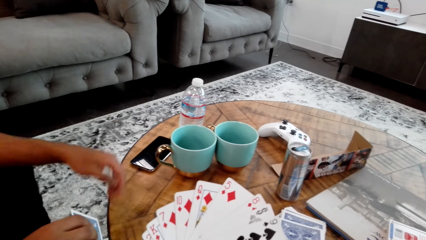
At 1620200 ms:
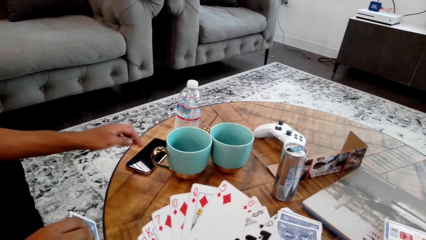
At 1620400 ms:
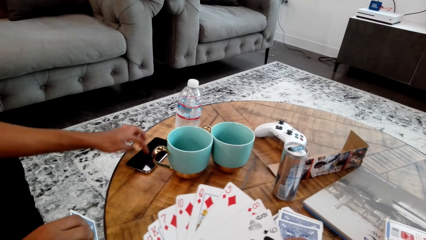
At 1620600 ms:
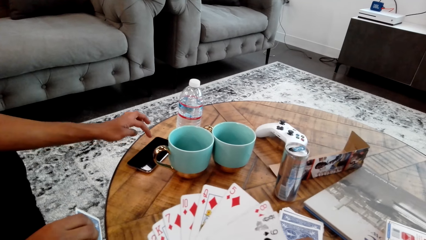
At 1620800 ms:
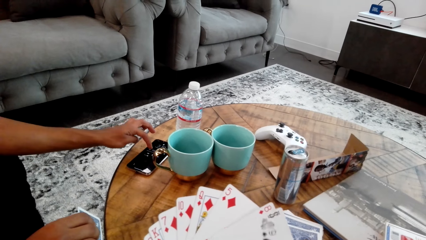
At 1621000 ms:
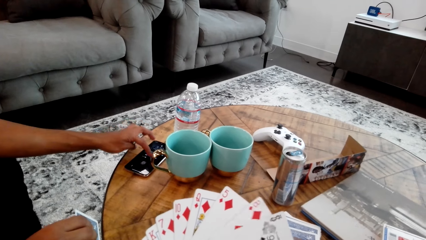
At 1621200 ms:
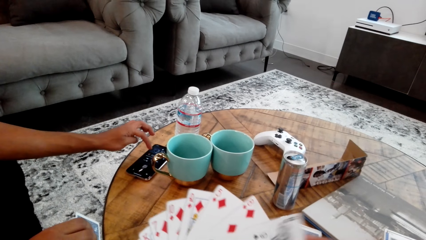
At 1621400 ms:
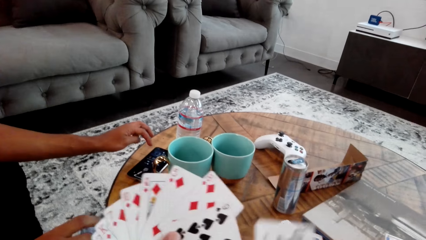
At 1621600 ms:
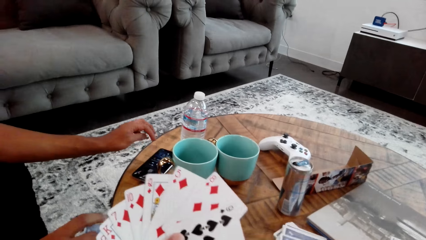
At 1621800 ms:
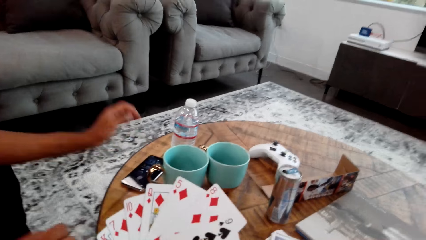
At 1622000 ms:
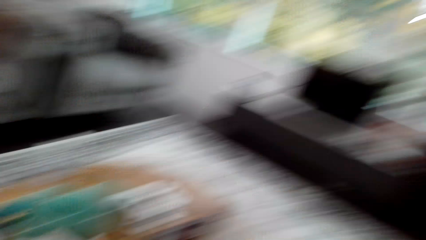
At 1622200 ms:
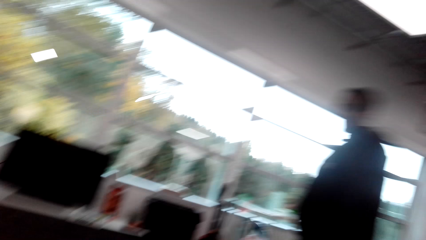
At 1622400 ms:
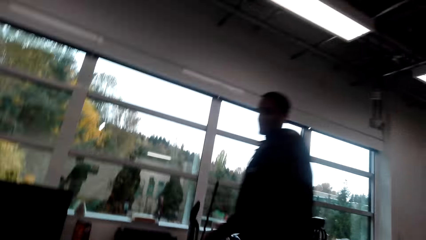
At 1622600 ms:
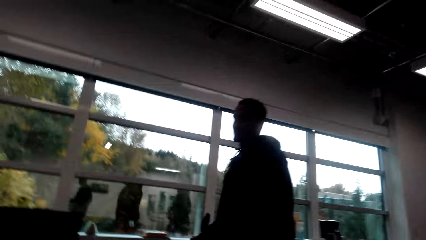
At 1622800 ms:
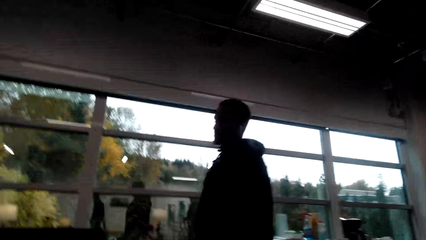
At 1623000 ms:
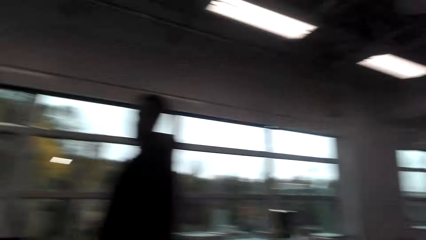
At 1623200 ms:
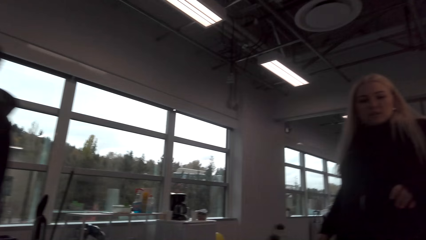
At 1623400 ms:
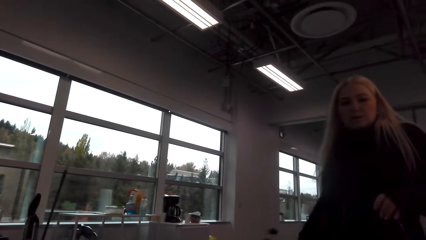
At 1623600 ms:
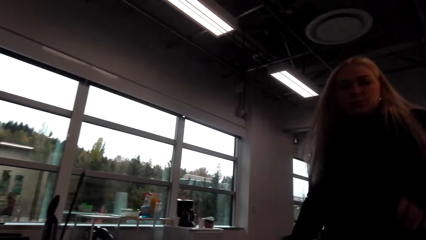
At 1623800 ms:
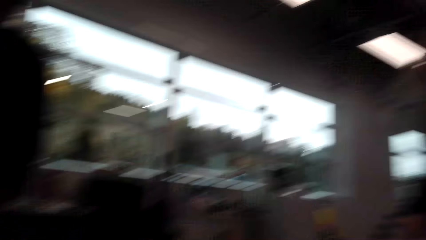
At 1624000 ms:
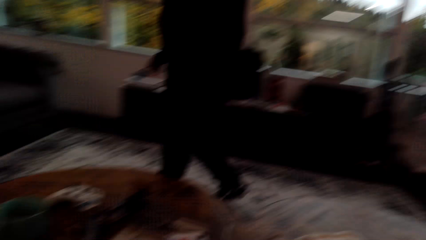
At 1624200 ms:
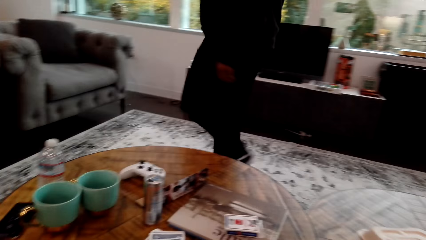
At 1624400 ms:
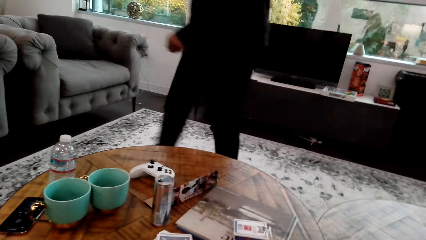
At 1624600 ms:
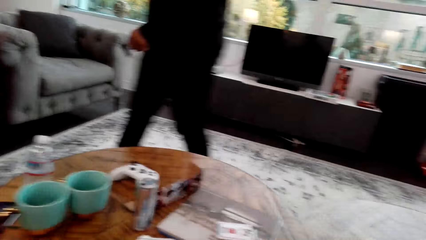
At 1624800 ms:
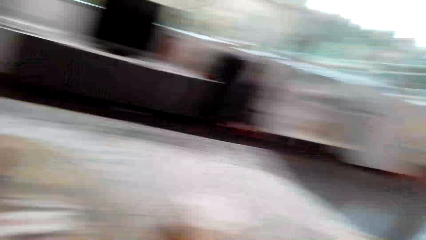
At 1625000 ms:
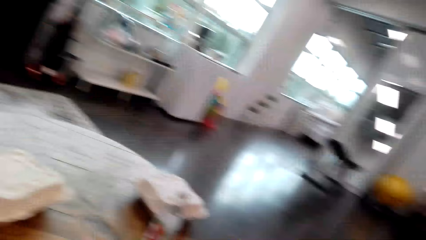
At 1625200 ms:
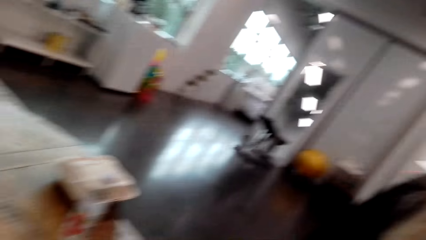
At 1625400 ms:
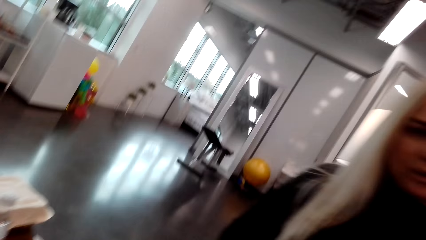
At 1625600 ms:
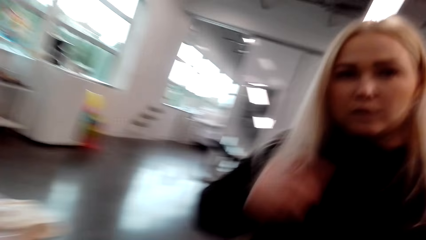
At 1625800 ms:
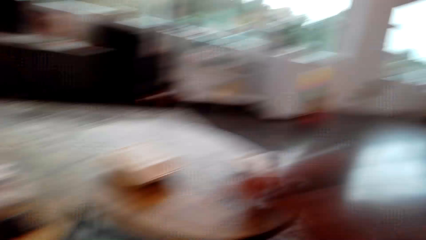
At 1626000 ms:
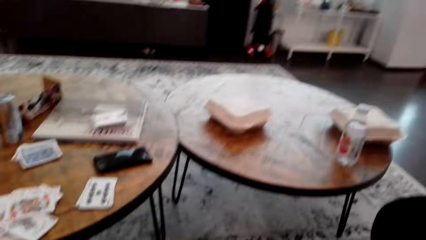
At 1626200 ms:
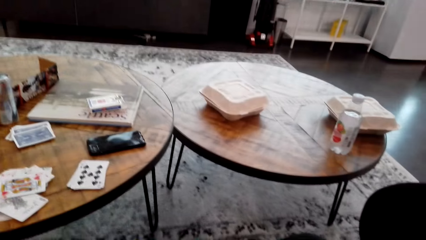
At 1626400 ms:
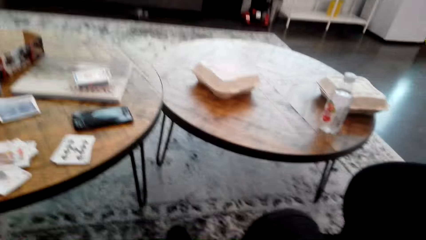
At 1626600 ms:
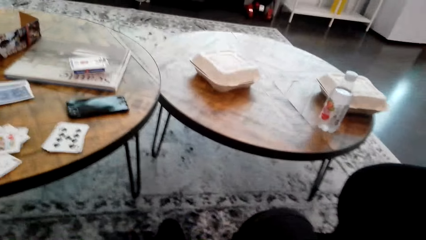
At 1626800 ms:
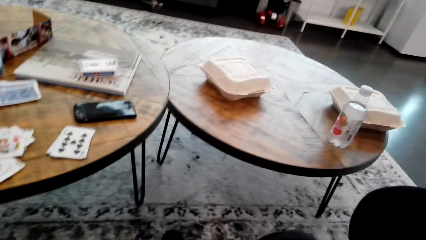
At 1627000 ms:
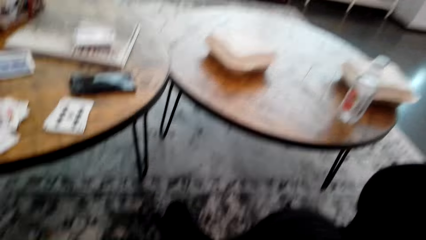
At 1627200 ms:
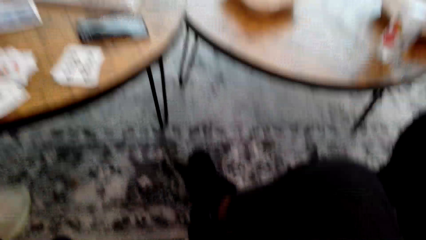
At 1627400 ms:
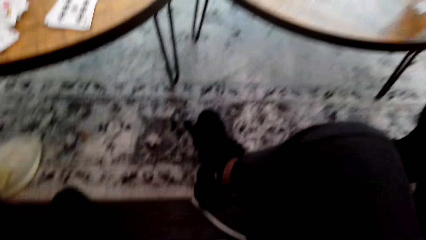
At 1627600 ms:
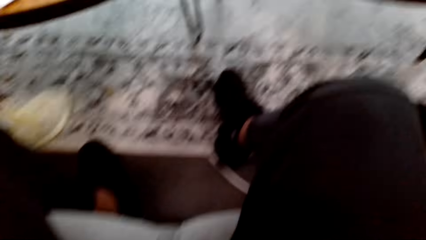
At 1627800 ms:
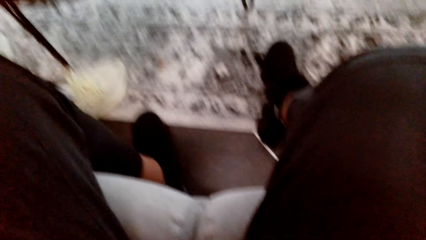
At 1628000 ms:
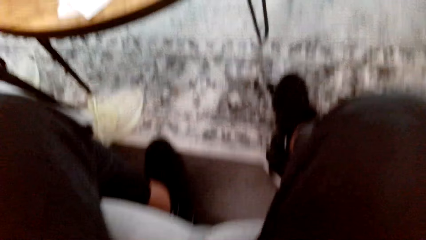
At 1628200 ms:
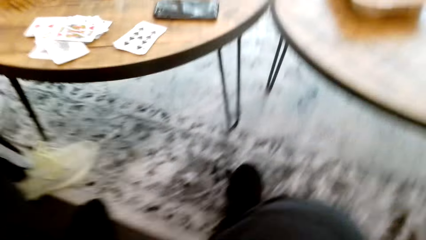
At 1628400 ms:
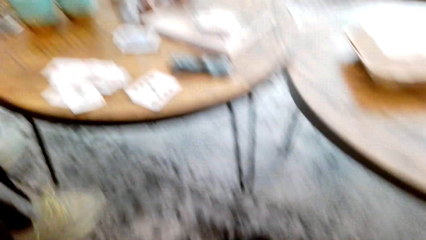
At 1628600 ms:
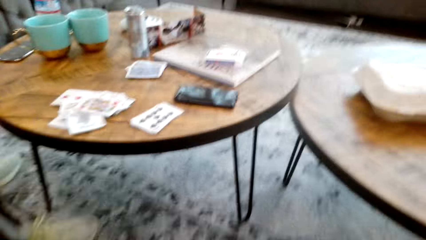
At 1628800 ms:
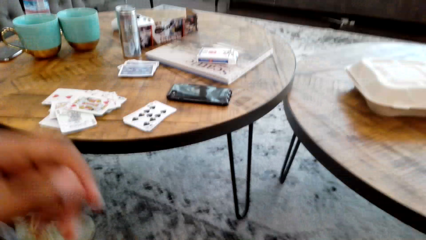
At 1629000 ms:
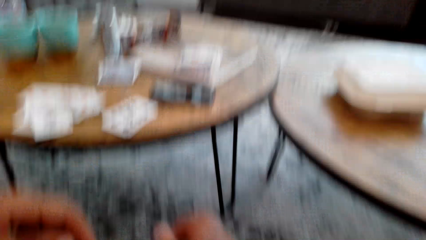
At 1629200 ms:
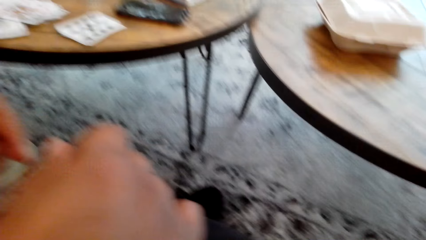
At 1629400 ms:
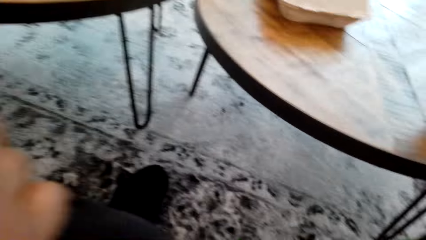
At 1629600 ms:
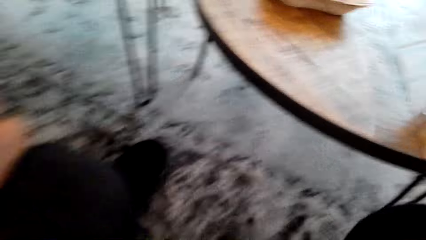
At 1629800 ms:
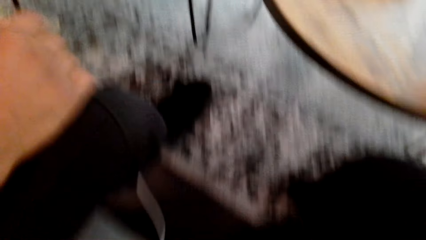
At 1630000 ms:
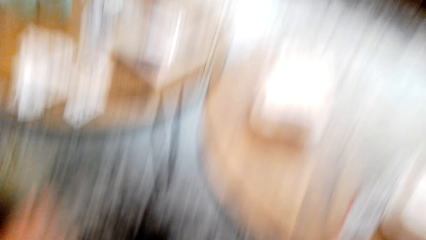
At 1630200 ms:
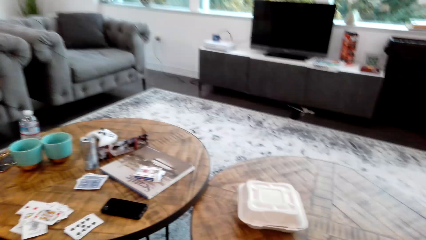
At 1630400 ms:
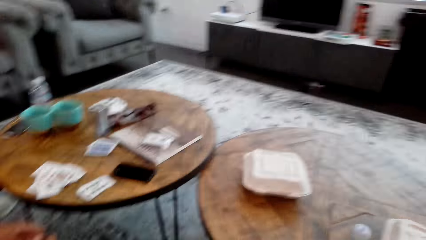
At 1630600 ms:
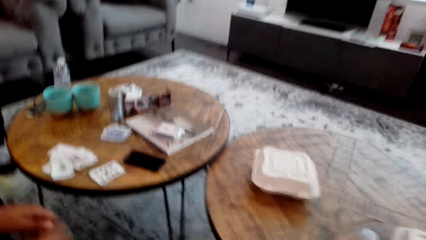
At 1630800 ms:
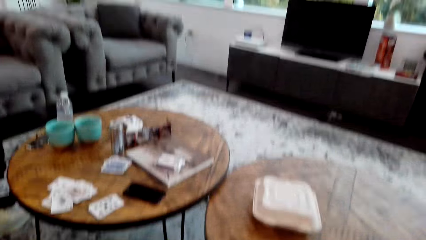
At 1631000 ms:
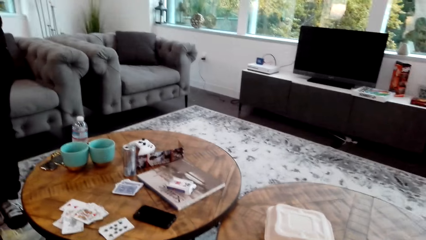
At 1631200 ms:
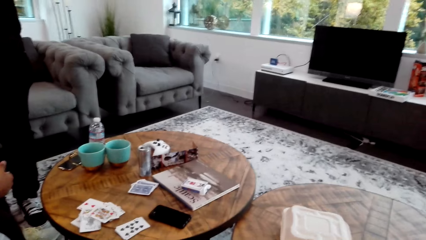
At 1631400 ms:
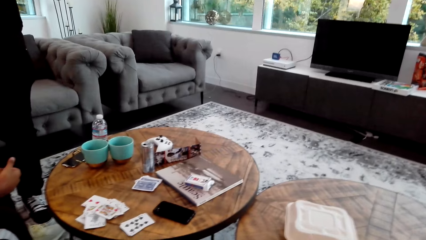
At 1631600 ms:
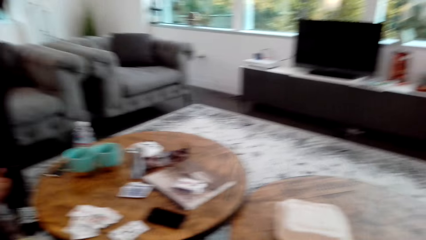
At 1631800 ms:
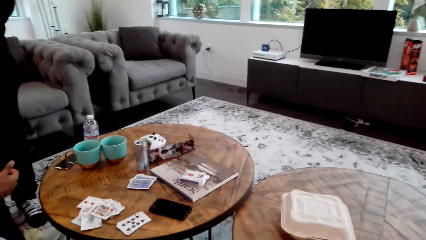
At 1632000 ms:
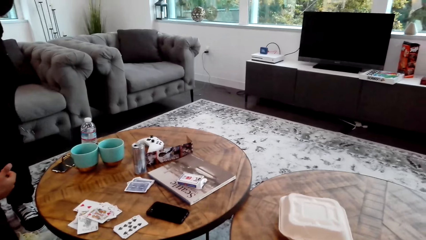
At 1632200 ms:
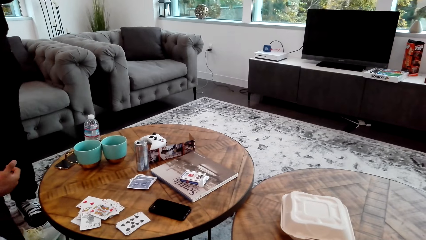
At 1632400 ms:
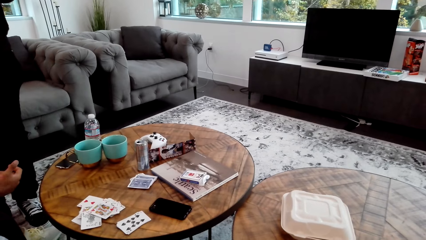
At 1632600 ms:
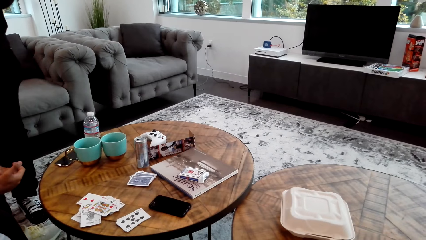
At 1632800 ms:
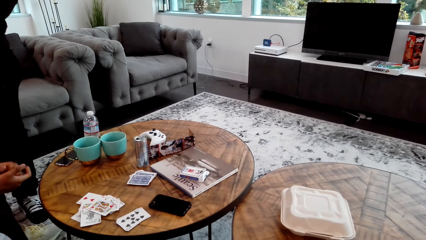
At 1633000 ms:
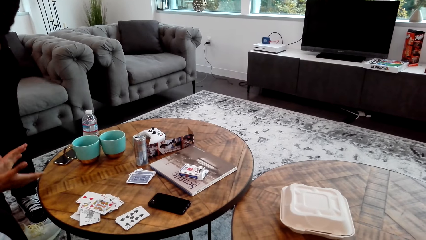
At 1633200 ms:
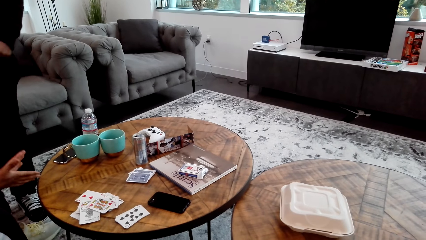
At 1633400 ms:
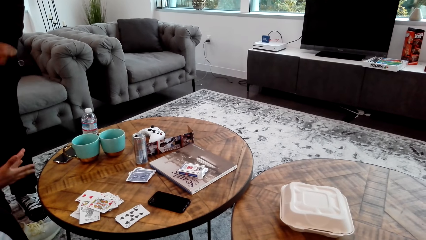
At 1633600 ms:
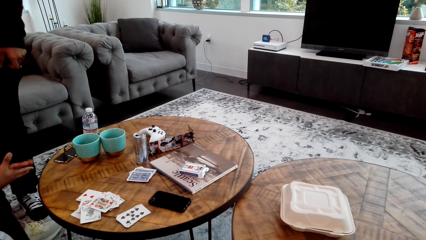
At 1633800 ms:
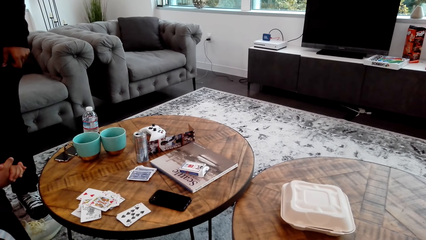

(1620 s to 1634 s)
A man touches the phone. The camera wearer counts cards with both hands. The man operates his phone. The camera wearer does something. The man does something. The camera wearer looks around. Another man walks around. The camera wearer interacts with a woman. He removes his camera. The first man does something. The camera wearer gives the woman his camera.
